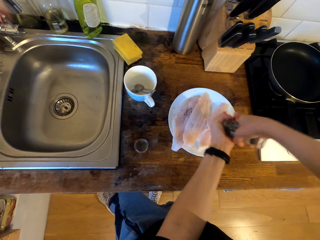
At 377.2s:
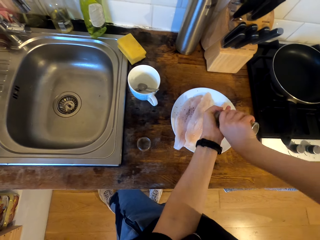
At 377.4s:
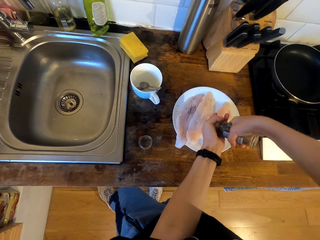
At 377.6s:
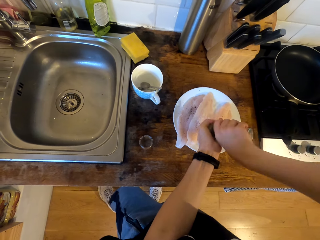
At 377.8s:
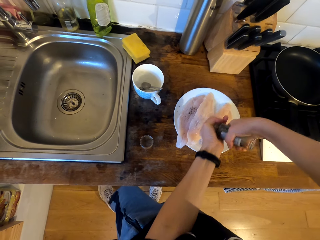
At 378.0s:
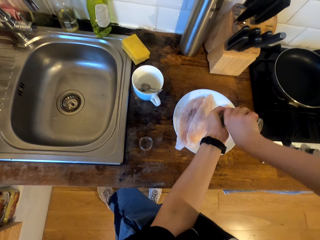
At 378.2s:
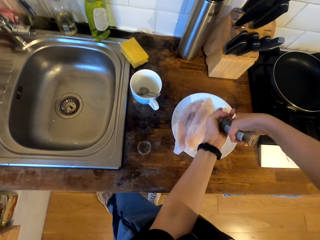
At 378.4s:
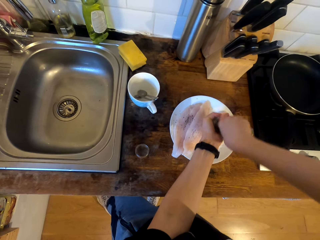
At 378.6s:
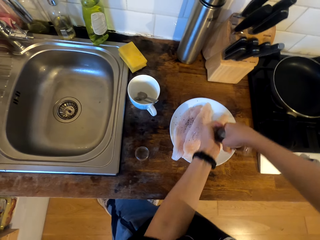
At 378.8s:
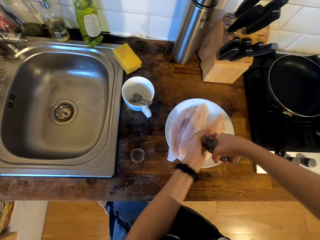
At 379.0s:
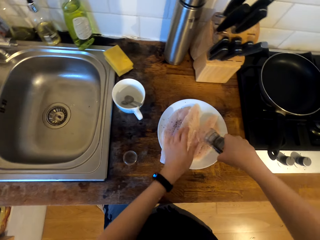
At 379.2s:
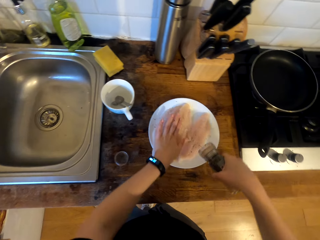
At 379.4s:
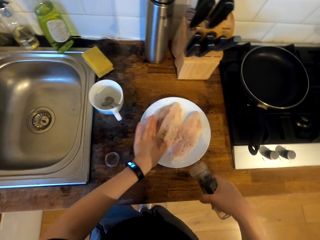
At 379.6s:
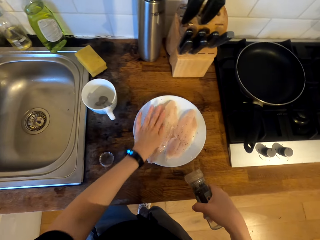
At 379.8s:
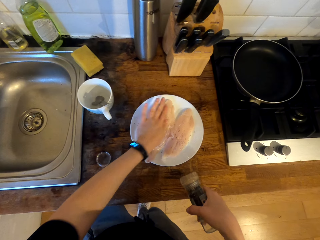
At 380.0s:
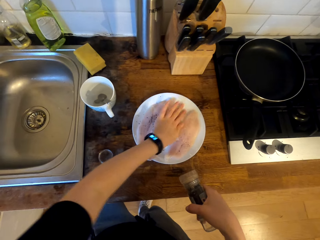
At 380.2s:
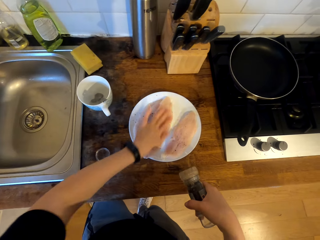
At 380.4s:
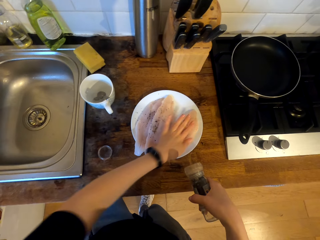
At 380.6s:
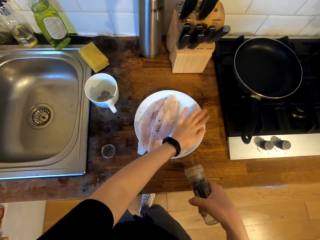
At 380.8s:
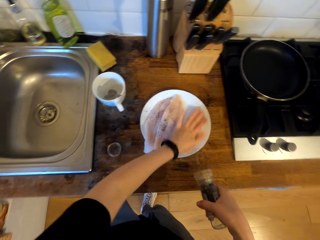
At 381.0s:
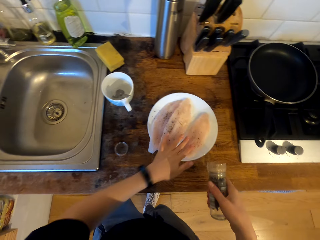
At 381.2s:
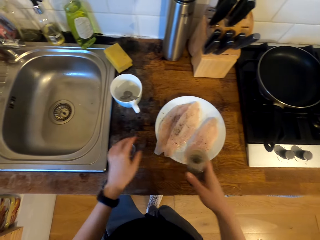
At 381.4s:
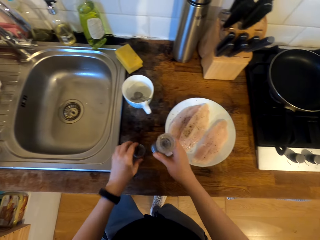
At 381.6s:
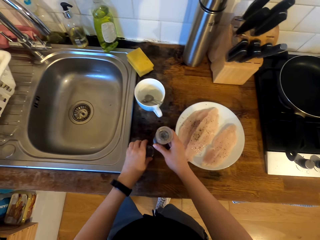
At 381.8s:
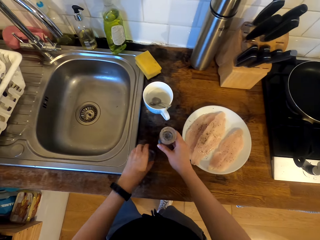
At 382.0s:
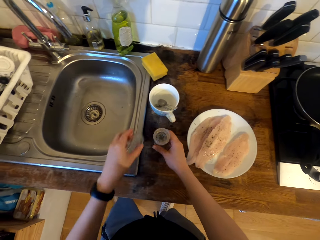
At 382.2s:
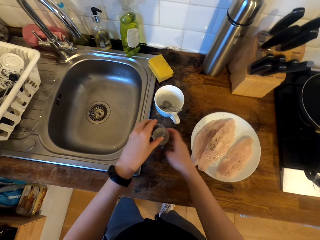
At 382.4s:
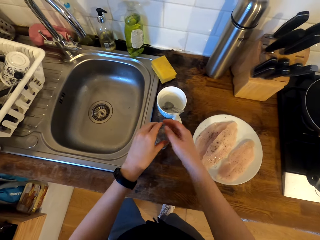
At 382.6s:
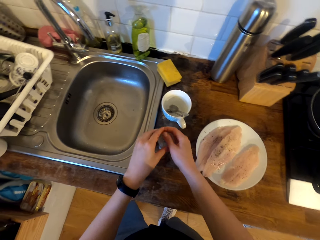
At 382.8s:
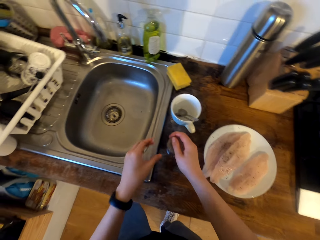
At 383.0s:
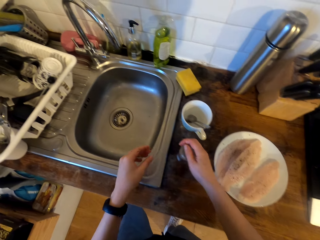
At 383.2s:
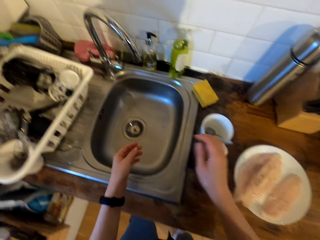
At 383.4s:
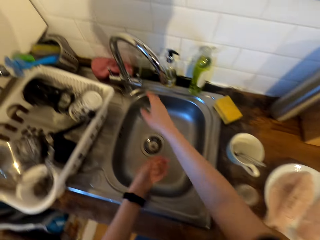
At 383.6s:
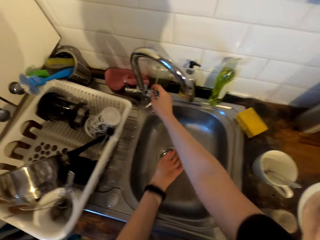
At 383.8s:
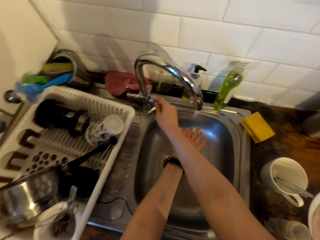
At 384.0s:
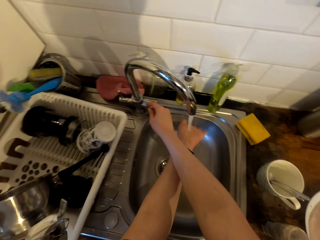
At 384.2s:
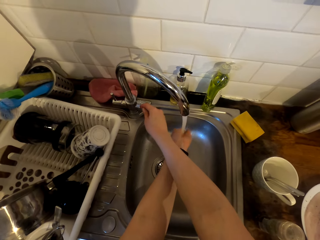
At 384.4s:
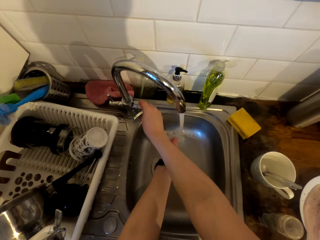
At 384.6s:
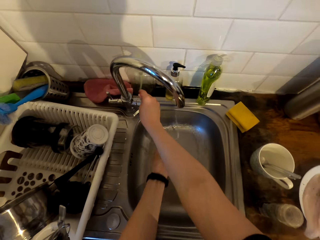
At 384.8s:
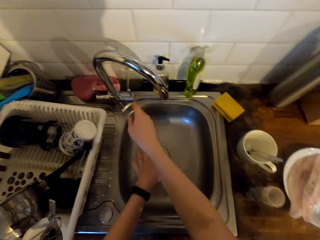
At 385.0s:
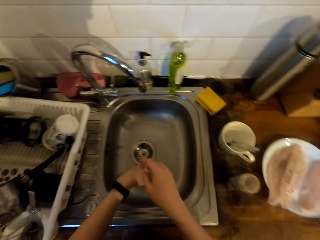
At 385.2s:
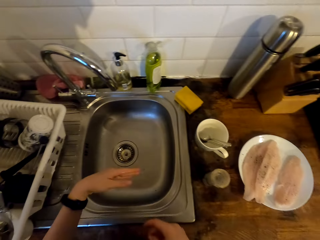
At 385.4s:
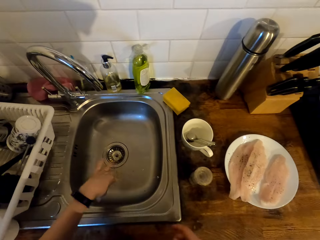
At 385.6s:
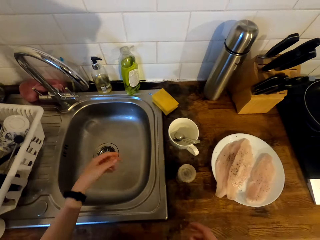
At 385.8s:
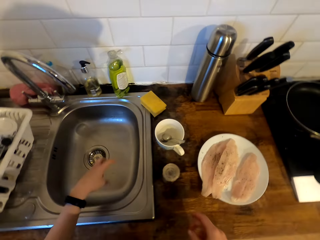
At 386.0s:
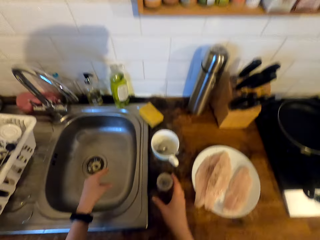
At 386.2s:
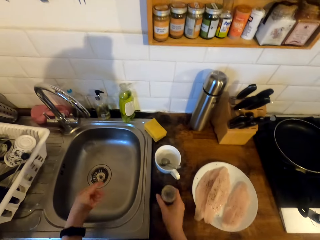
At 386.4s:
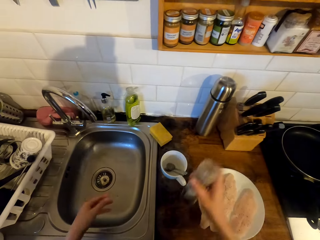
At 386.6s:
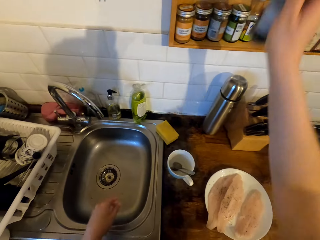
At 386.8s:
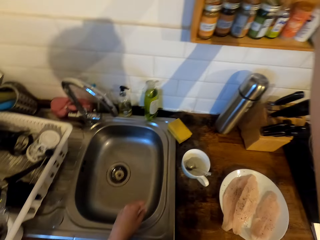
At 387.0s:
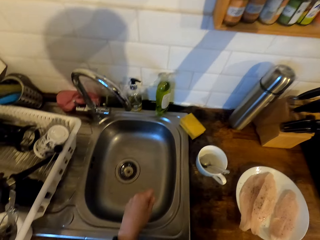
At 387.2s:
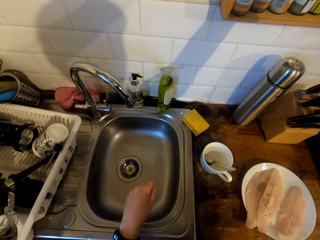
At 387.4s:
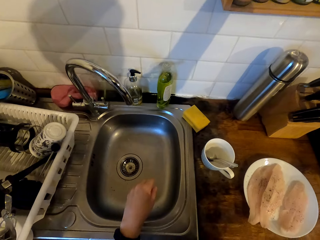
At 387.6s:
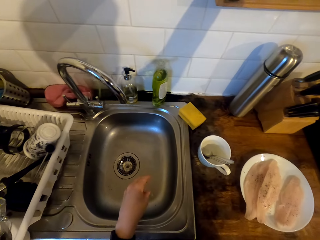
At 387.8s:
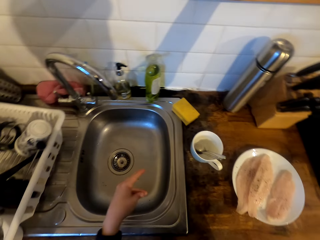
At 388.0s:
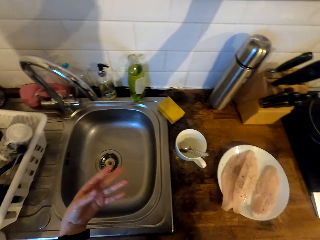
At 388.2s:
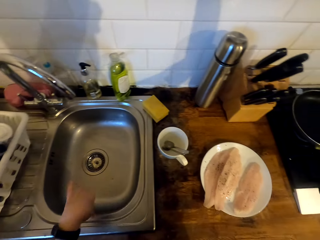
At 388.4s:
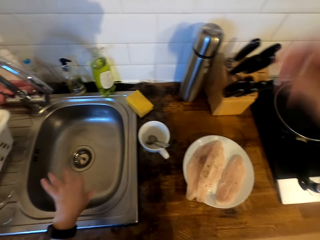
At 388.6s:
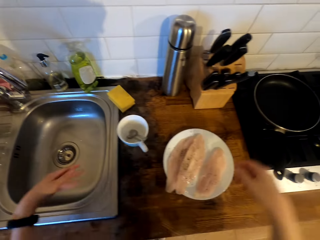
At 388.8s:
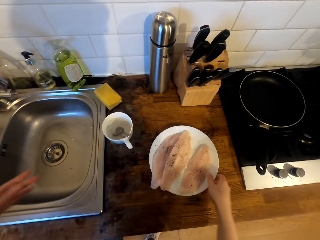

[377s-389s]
The camera wearer spreads the ground black pepper on the fish fillet. He picks up the seal tin cover from the cabinet top and places the ground black pepper tin on the cabinet top. He covers the tin with the seal tin cover. He opens the tap. He washes his hand. He closes the tap. He shakes the water off the hand. He picks up the black pepper tin from the cabinet top. He places the black pepper tin in the cabinet.

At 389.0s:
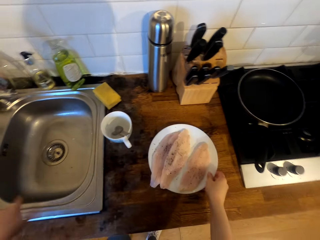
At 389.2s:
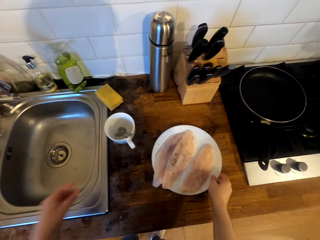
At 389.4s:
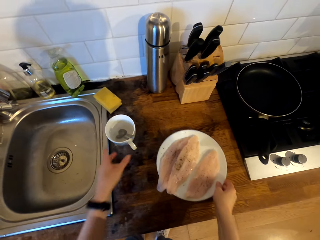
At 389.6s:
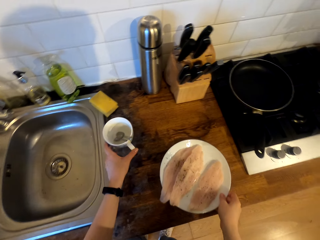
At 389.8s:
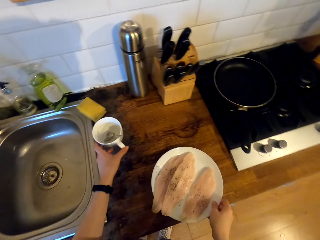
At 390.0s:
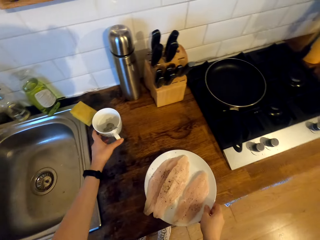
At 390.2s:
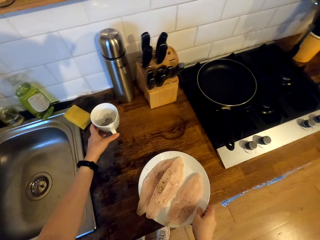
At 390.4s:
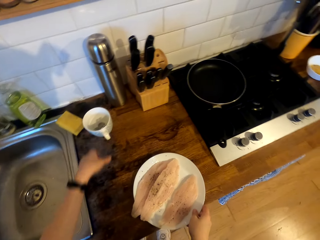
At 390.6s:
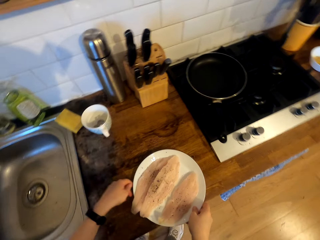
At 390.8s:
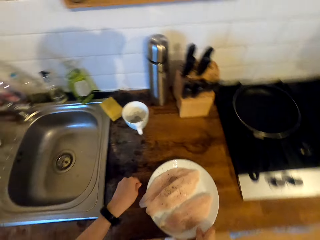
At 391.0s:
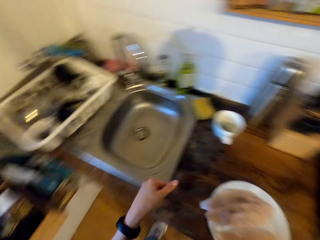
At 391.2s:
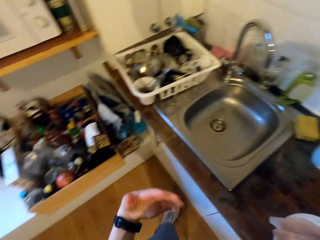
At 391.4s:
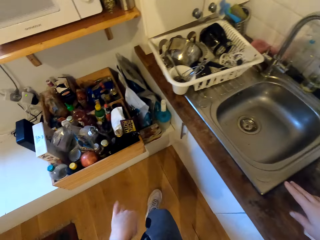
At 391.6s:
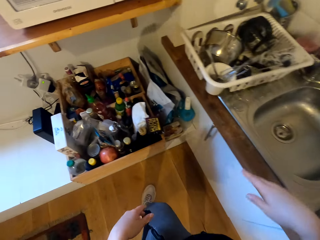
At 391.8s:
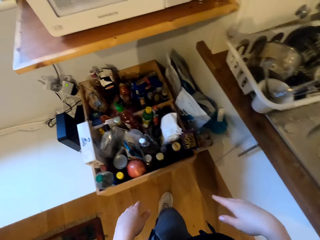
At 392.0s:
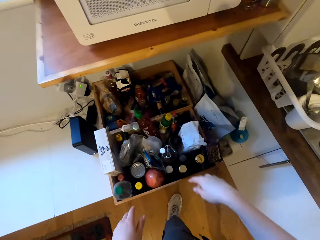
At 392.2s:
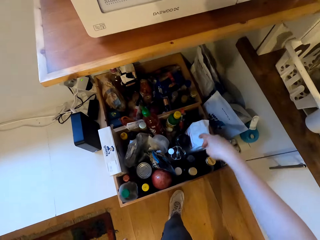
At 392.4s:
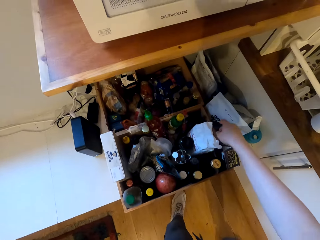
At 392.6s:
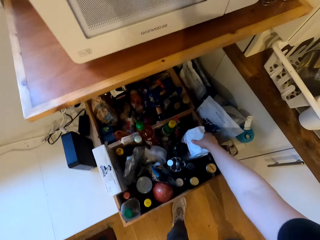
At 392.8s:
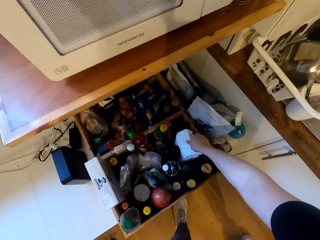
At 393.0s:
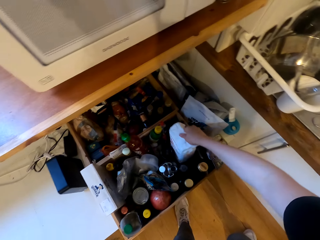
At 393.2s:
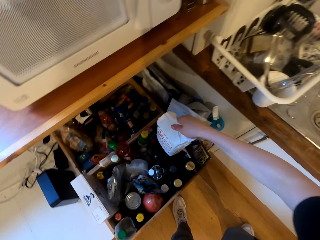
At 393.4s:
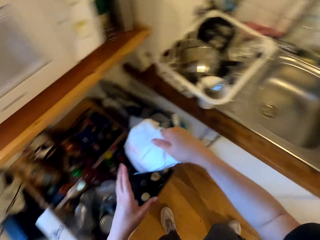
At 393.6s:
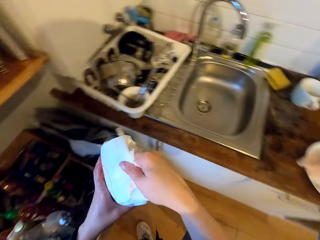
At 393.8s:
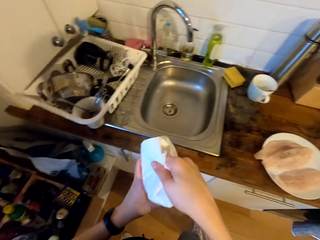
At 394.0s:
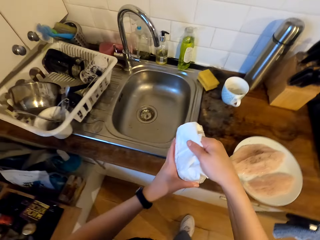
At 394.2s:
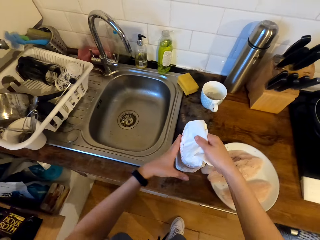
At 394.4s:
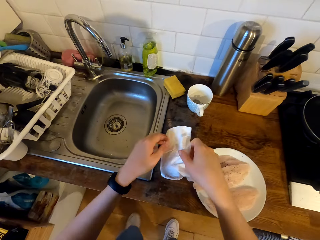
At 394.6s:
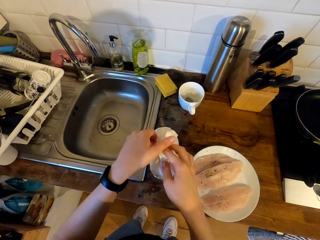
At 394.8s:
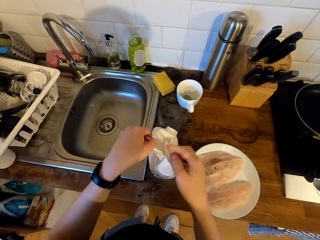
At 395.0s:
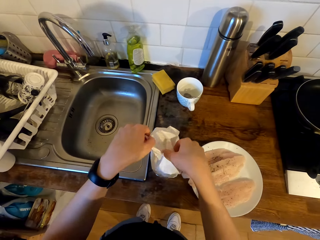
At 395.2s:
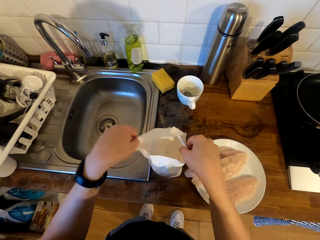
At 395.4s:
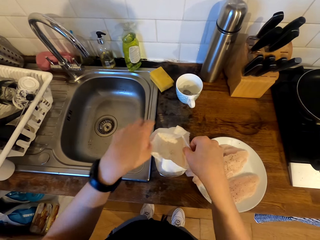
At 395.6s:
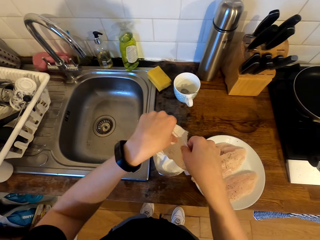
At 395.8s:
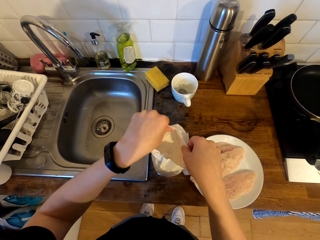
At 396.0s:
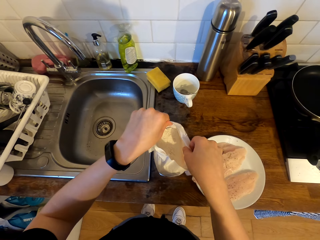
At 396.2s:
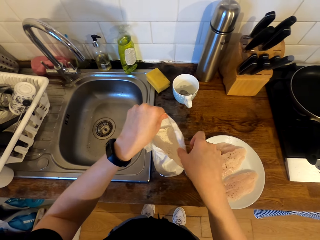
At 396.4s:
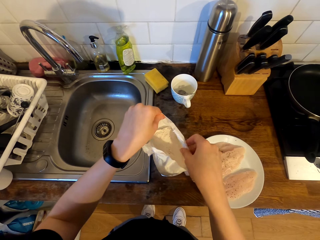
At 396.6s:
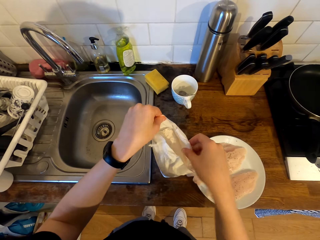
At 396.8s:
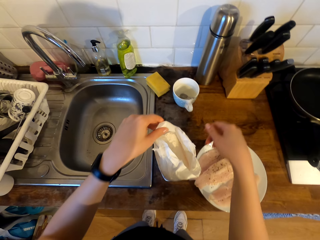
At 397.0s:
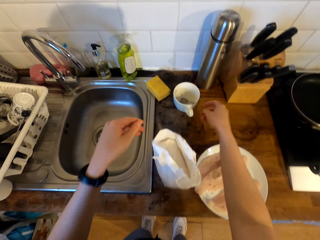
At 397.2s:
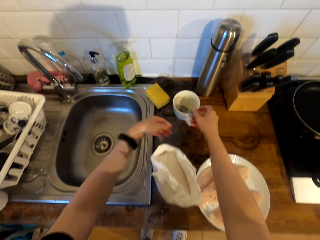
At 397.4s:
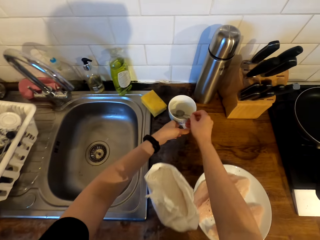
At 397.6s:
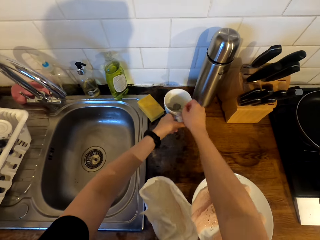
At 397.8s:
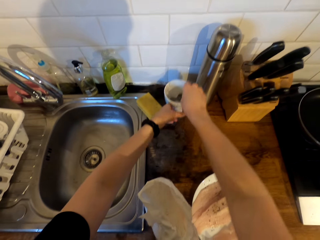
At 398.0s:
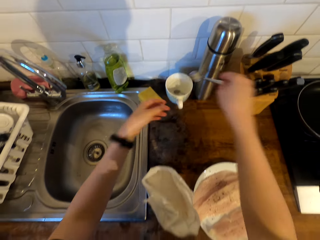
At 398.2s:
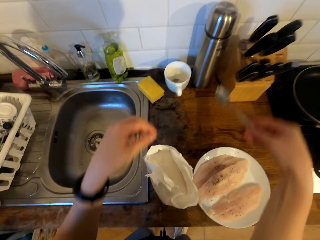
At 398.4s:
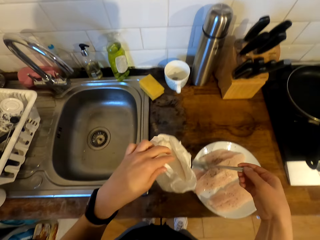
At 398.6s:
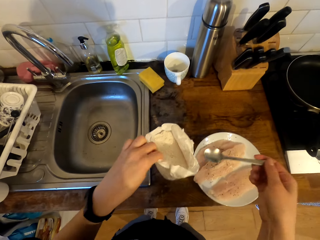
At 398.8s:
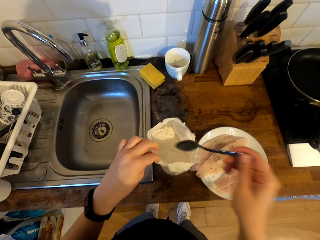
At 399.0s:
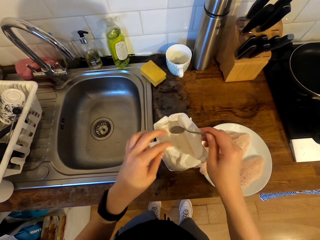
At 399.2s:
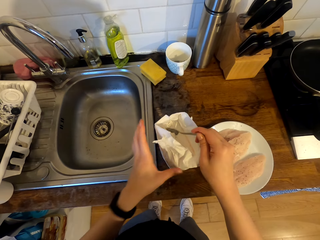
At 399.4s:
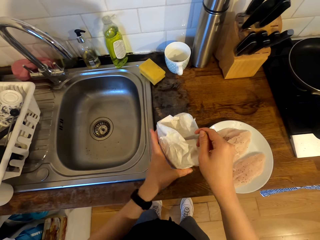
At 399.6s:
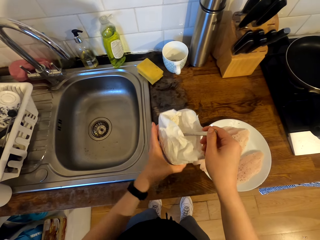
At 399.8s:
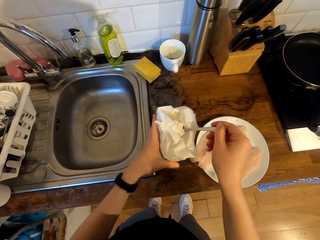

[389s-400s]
The camera wearer holds a plate. They pull the plate on the cabinet top. They hold a cup or mug. They drag the mug aside on the cabinet top. They move in the kitchen. They pick up the pack of flour from the box. They carry the pack of flour. They move in the kitchen. They place the pack of flour on the cabinet top. They open the pack of flour. They drag the mug slightly on the cabinet top. They pick up the teaspoon from the mug. They open wide the pack of flour. They scoop the flour with the teaspoon.
